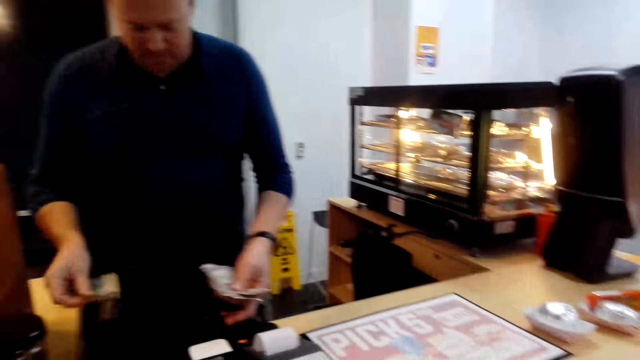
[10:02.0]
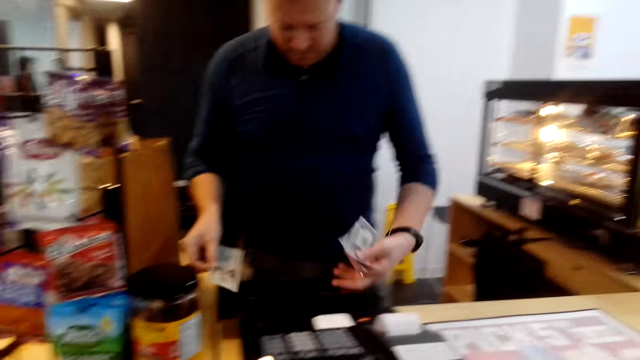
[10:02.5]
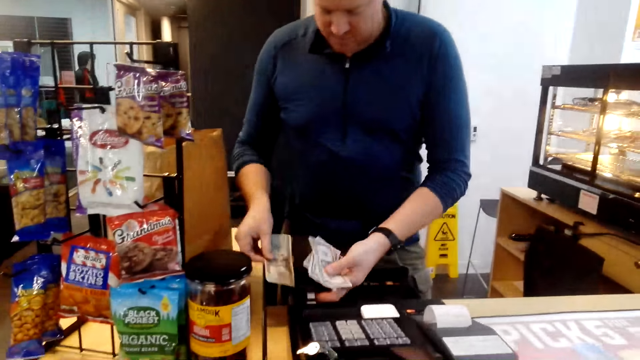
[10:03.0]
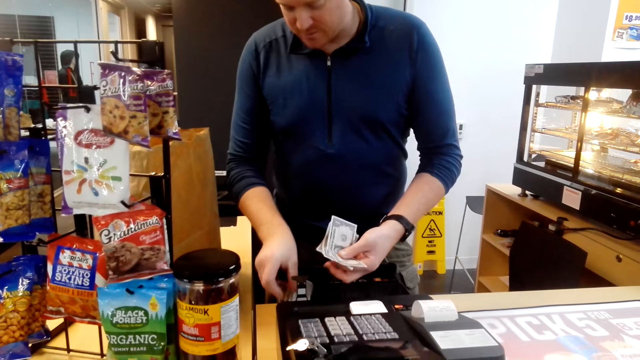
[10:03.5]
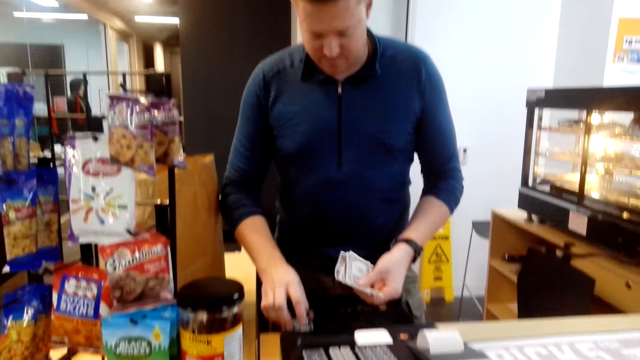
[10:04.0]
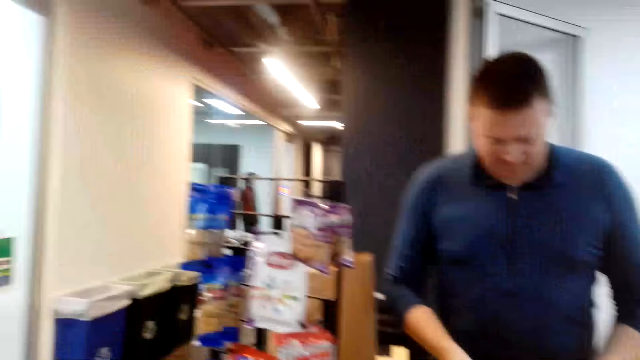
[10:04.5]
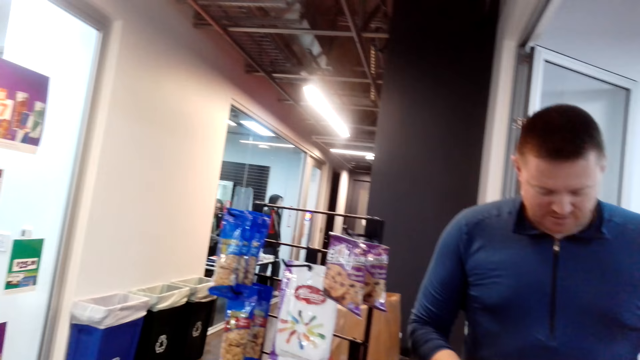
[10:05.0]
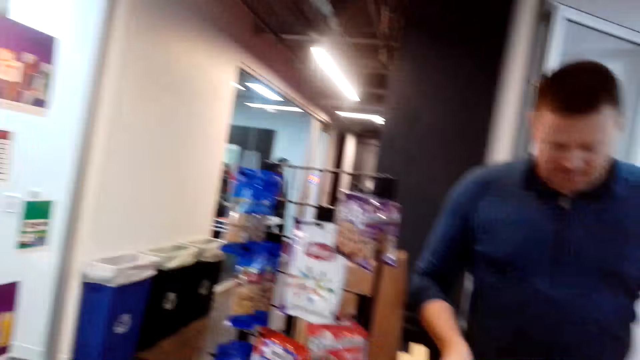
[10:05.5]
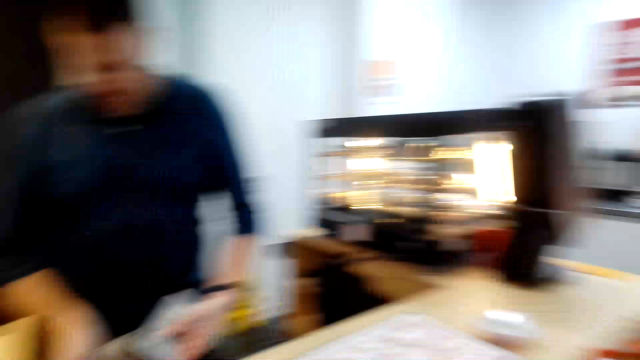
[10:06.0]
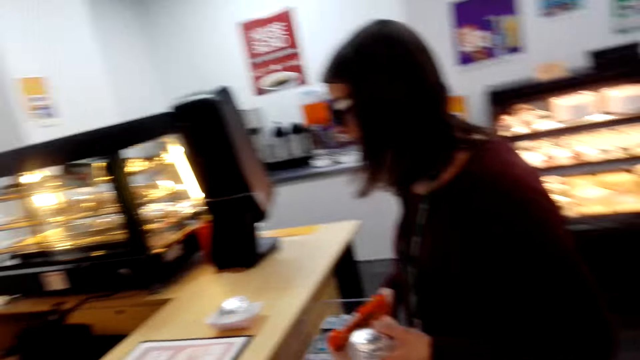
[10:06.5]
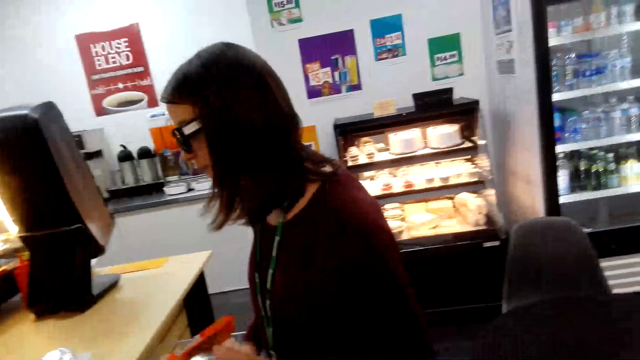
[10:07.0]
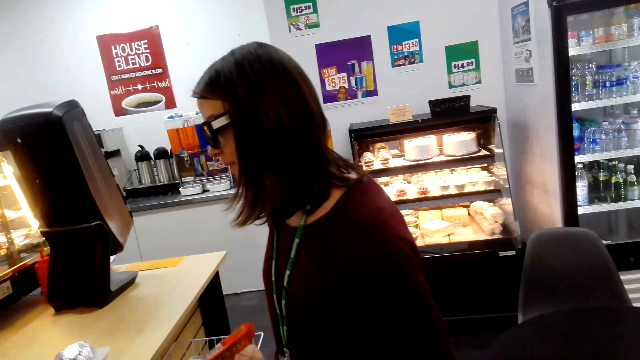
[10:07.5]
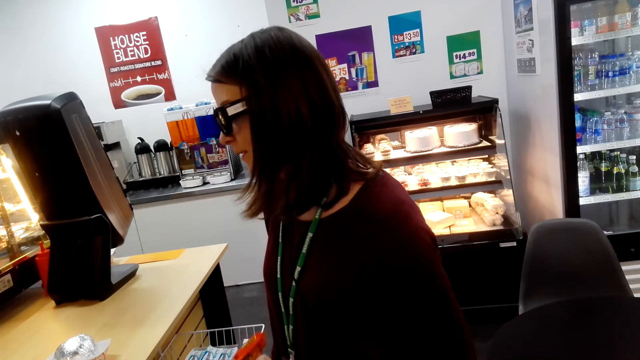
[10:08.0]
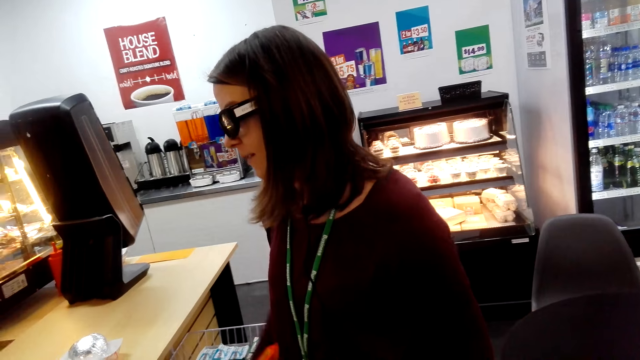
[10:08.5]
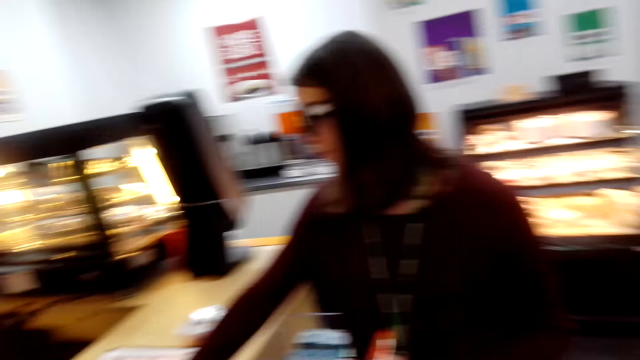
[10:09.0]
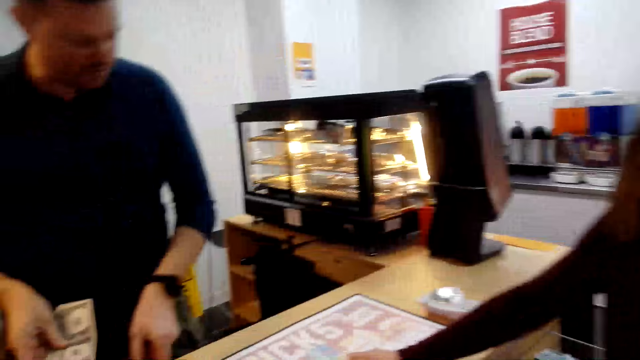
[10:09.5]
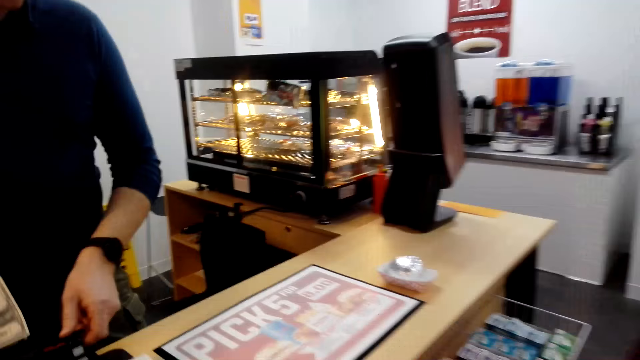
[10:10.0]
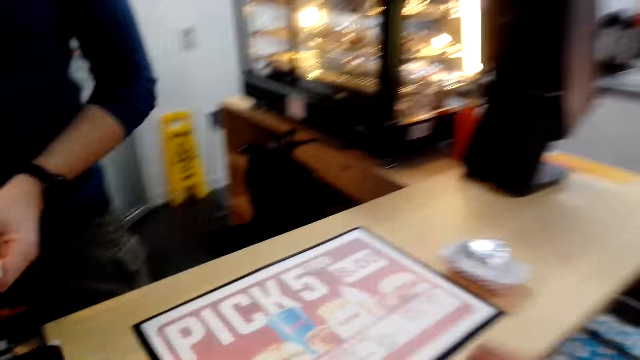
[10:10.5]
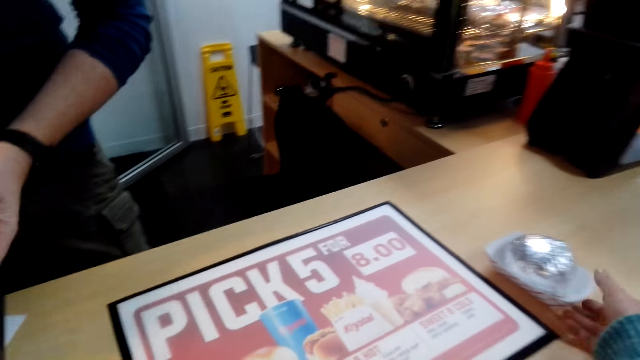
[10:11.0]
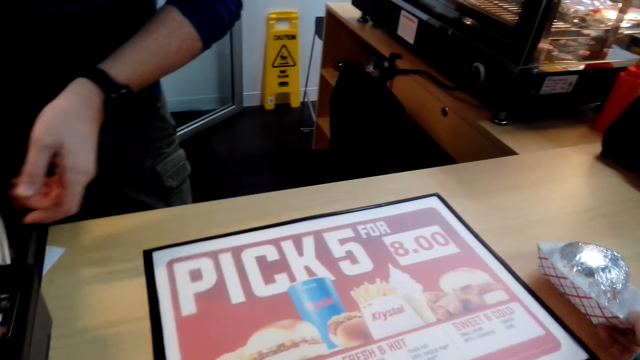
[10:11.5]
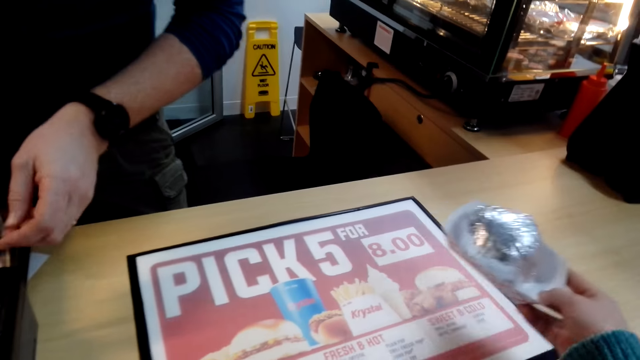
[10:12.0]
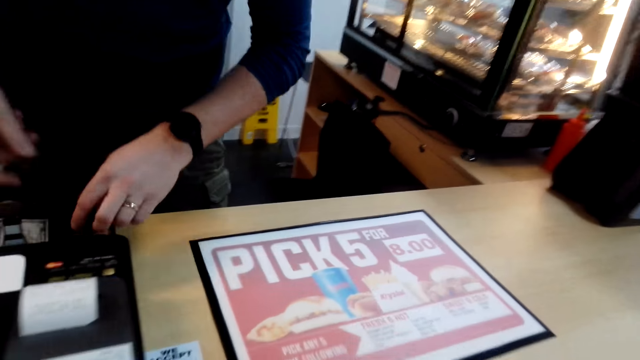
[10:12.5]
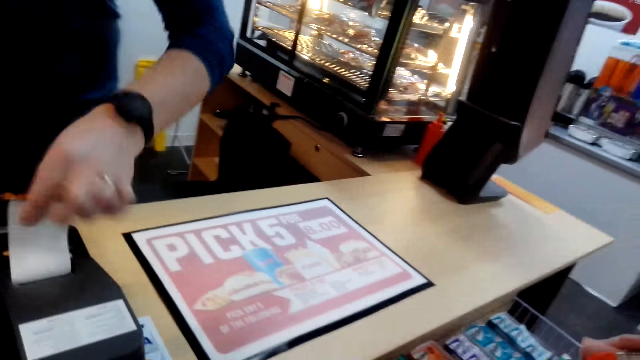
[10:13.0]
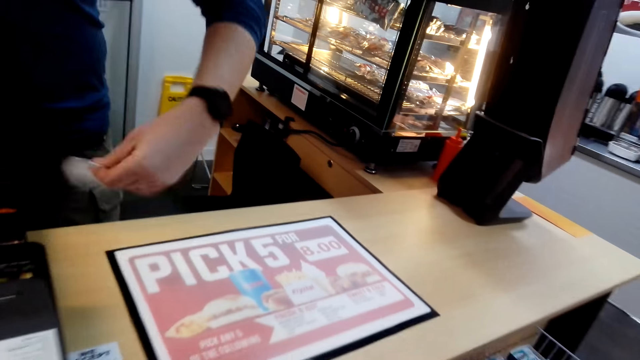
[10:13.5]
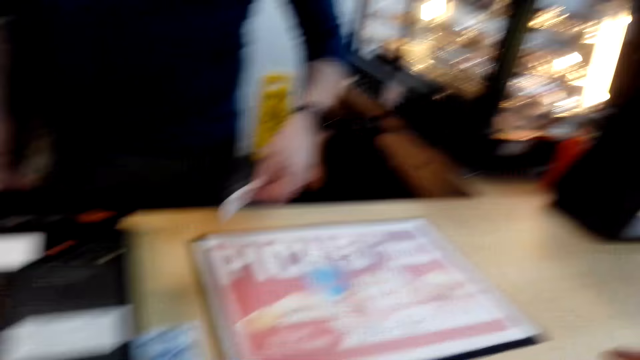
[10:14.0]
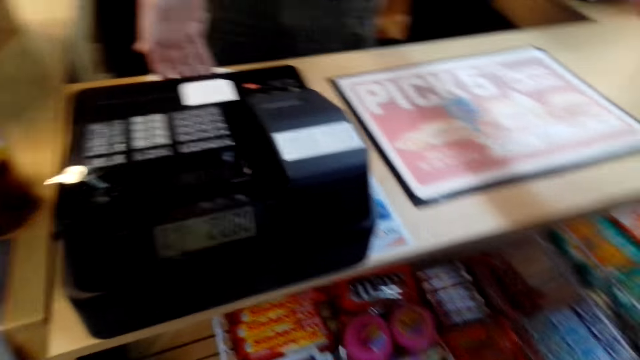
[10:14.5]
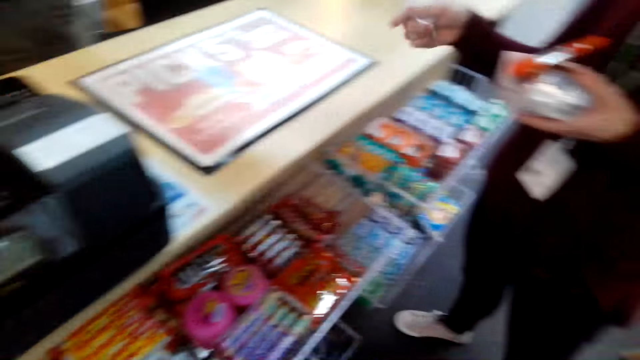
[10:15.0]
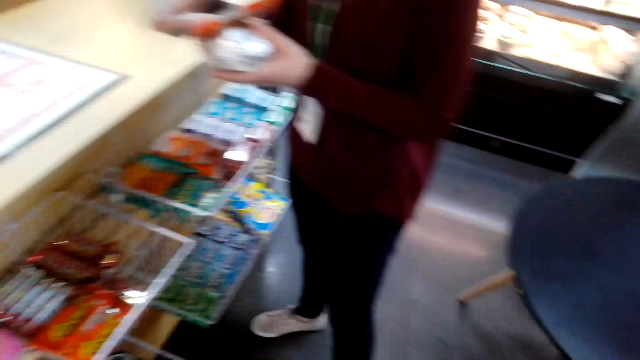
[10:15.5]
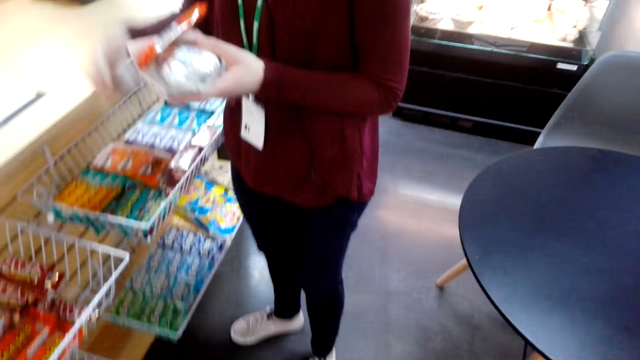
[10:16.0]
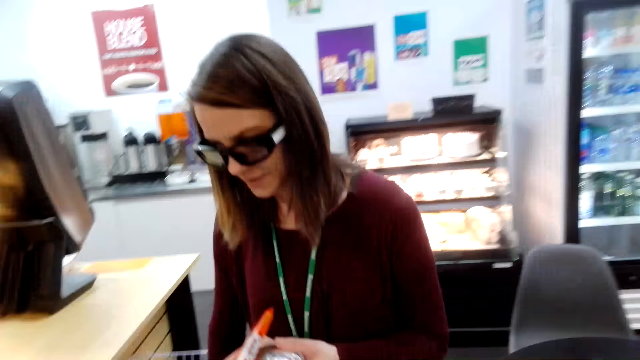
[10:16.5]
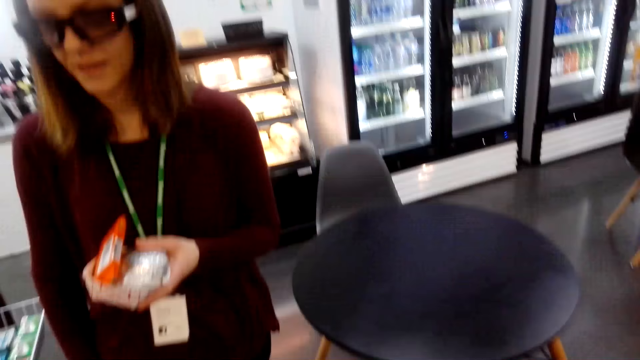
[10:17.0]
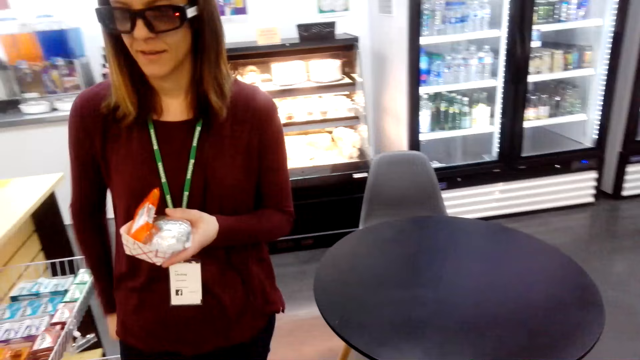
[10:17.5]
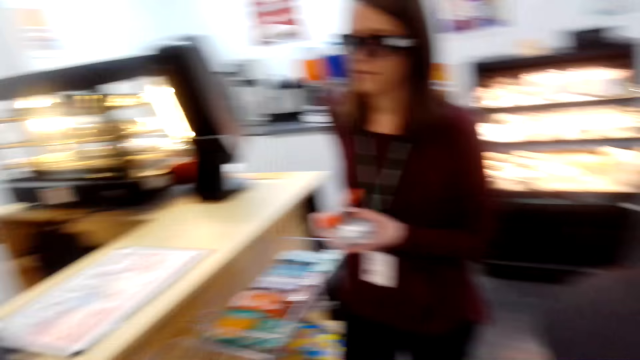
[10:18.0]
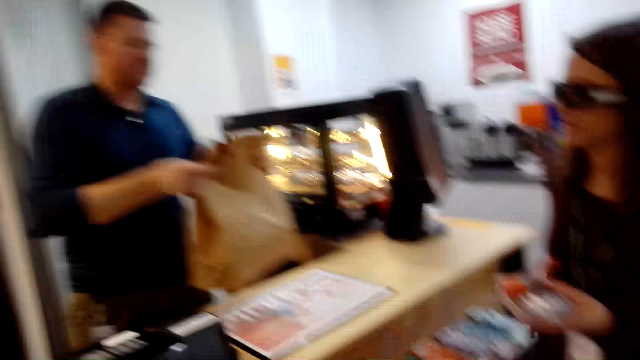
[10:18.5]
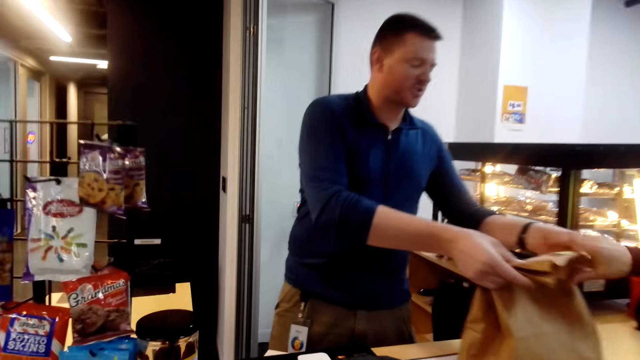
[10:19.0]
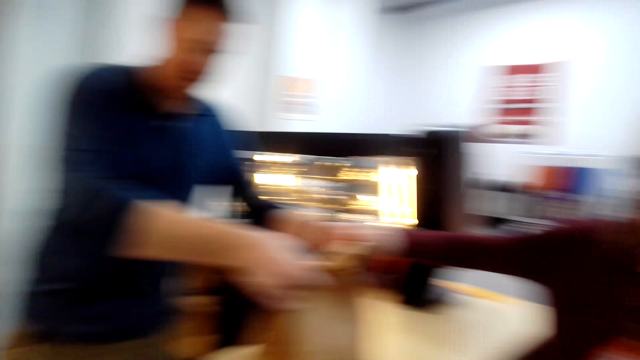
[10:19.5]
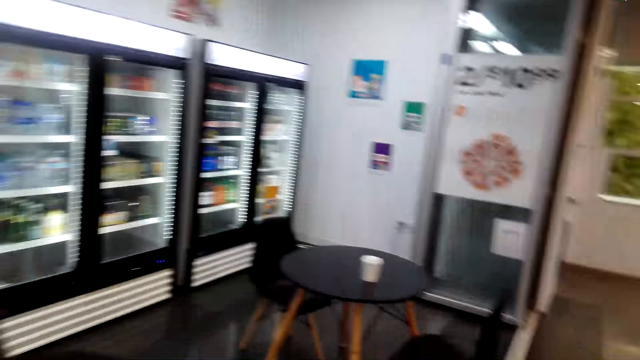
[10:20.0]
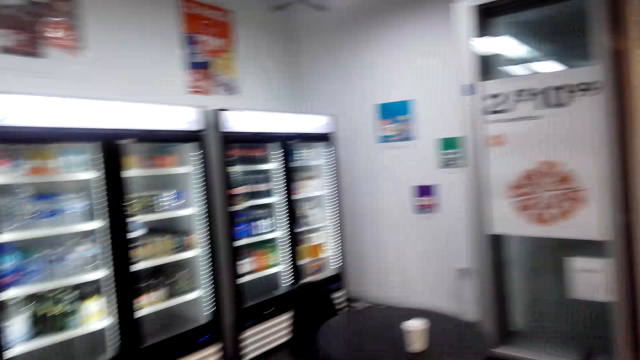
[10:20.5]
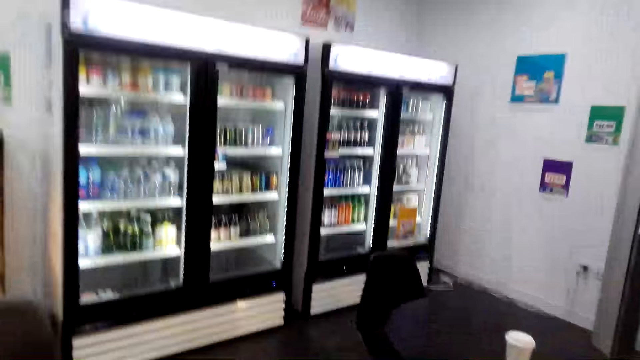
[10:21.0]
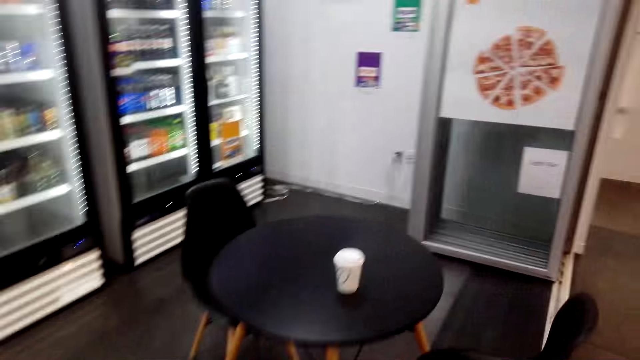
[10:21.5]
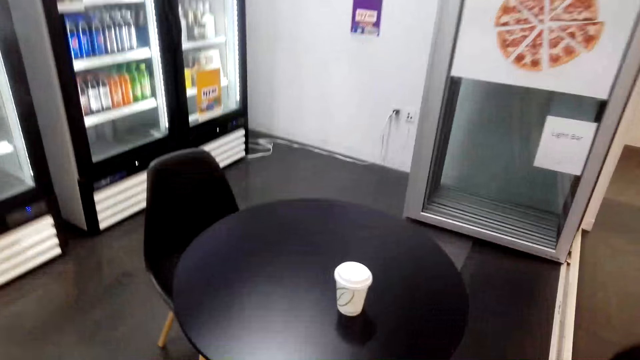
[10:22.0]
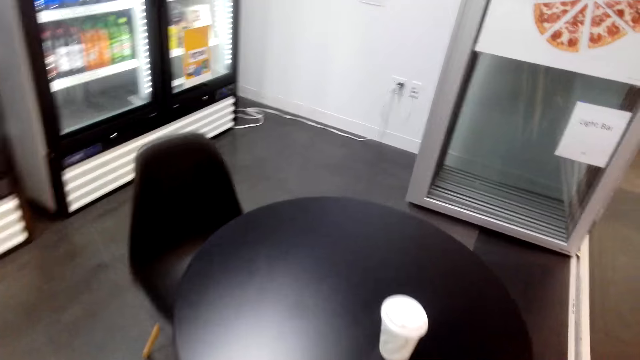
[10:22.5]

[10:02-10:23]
A man puts money in the box. The camera wearer takes food from the counter. A woman picks up the burger. The man hands the woman a receipt. The man hands the woman the shopping bag. The camera wearer walks to the table.
